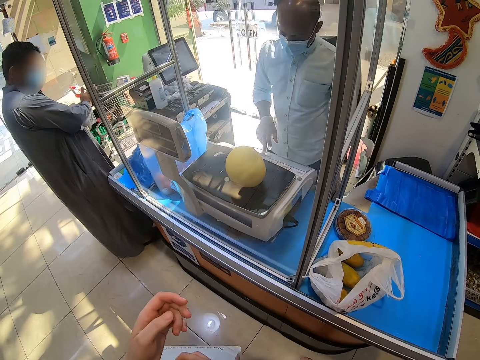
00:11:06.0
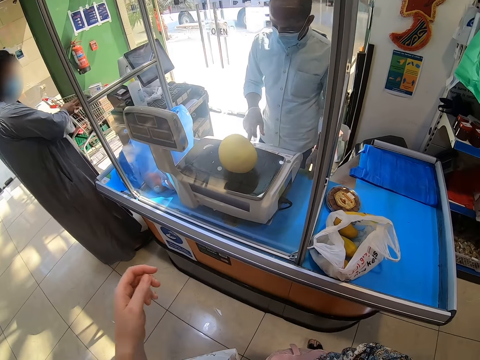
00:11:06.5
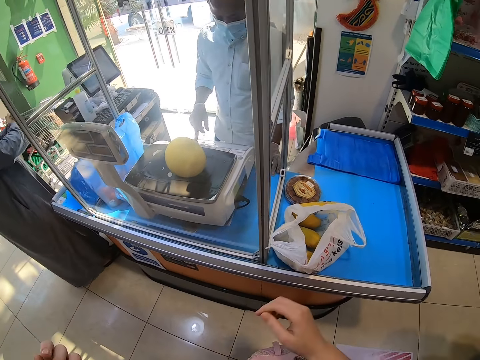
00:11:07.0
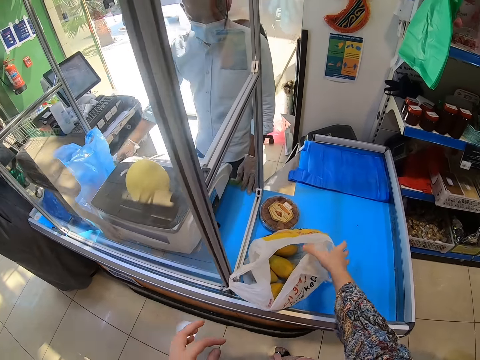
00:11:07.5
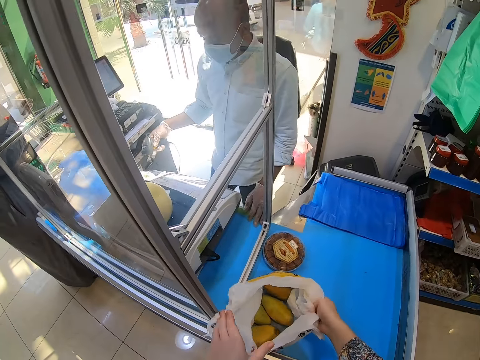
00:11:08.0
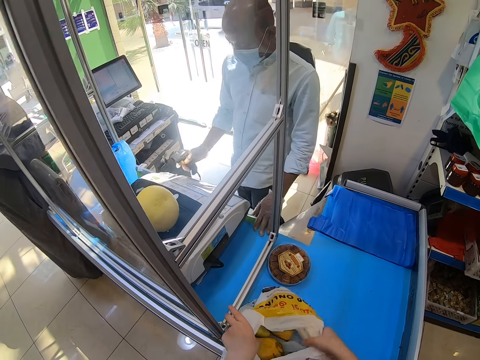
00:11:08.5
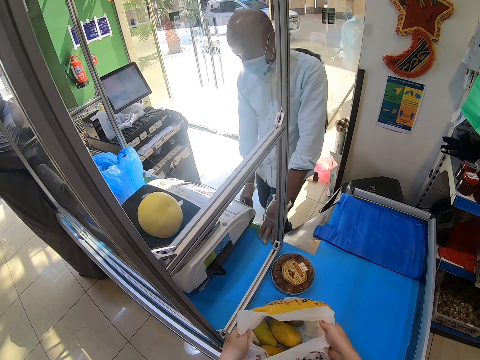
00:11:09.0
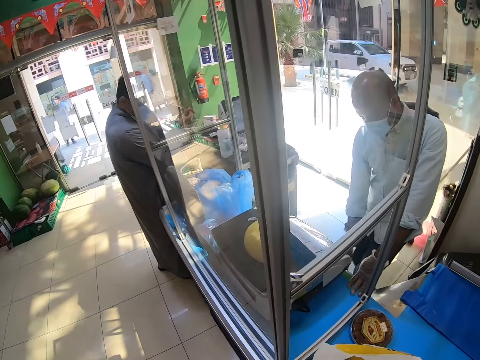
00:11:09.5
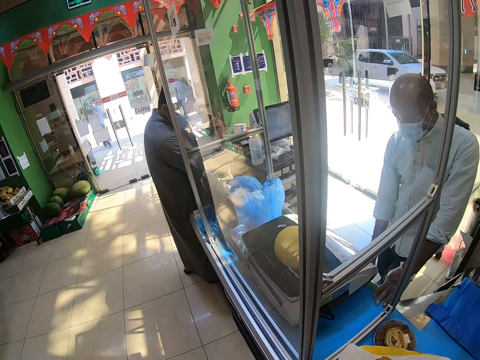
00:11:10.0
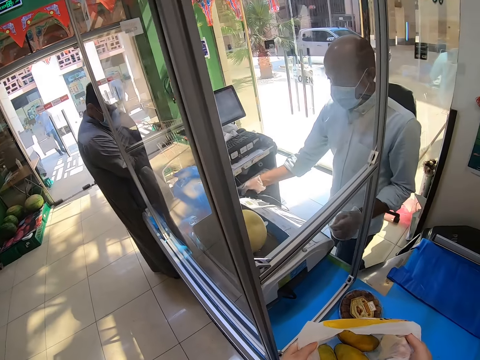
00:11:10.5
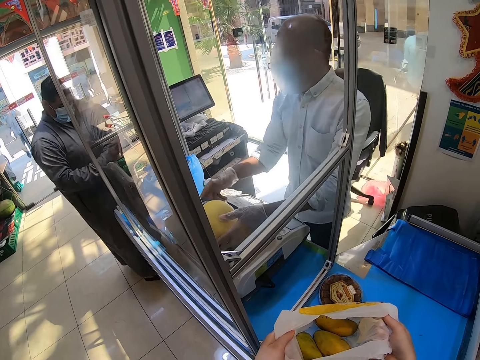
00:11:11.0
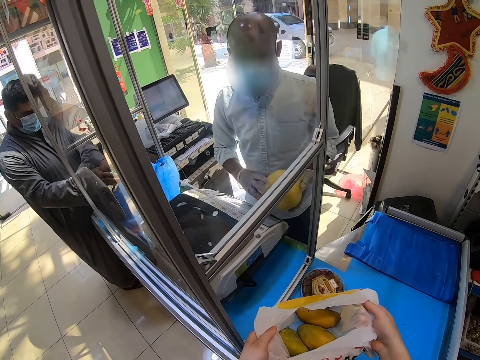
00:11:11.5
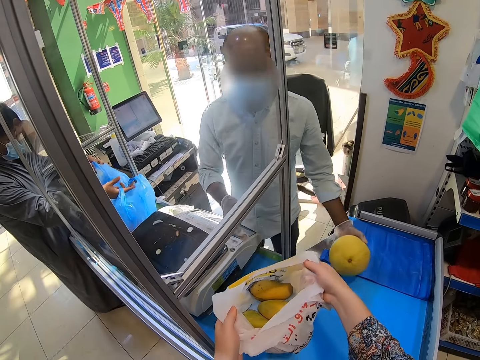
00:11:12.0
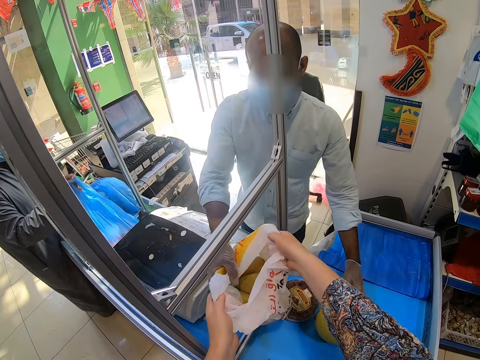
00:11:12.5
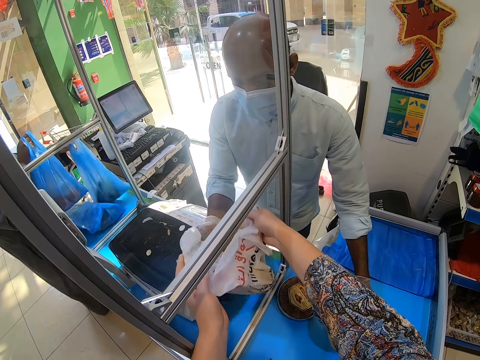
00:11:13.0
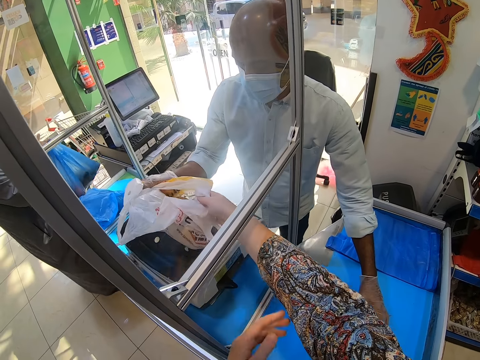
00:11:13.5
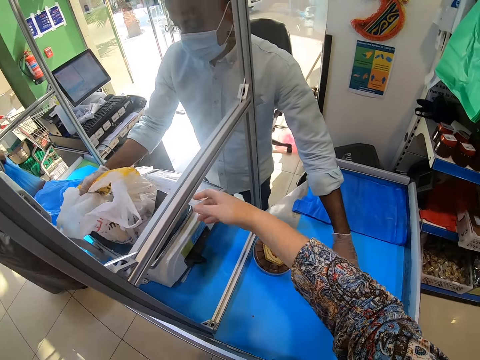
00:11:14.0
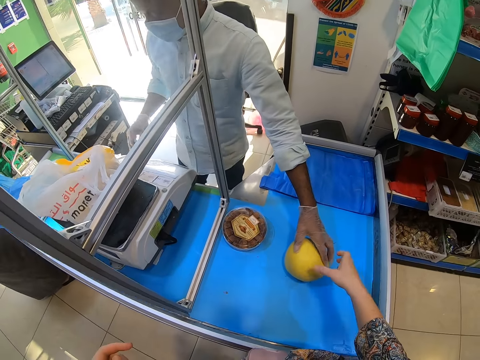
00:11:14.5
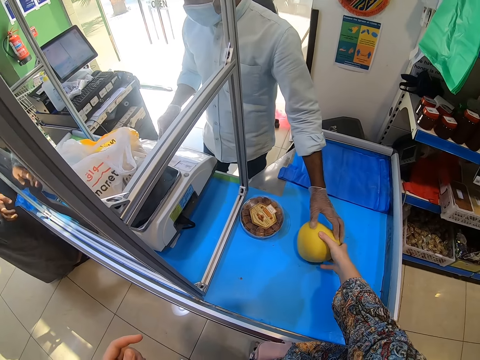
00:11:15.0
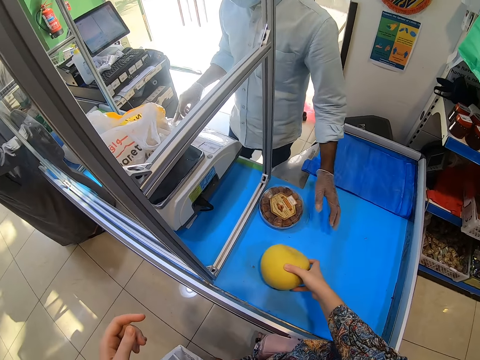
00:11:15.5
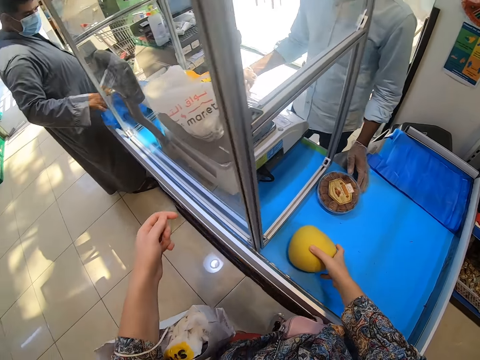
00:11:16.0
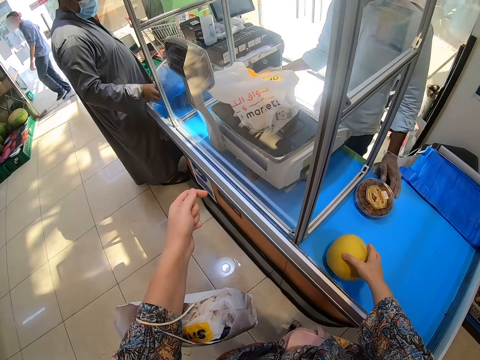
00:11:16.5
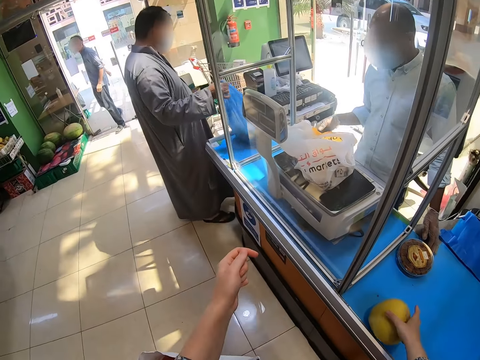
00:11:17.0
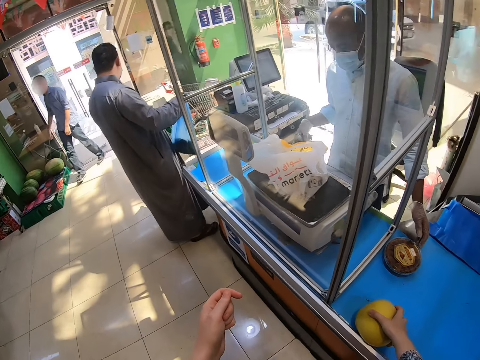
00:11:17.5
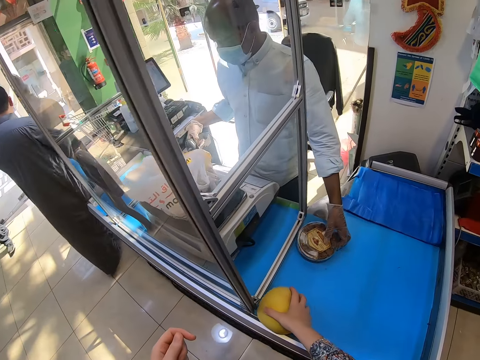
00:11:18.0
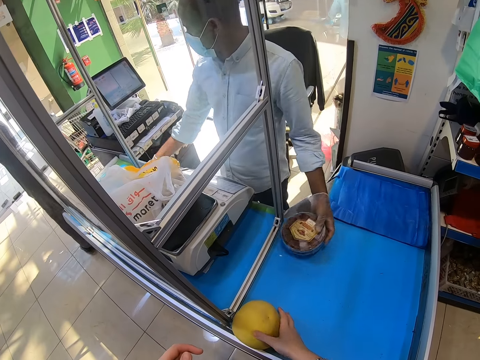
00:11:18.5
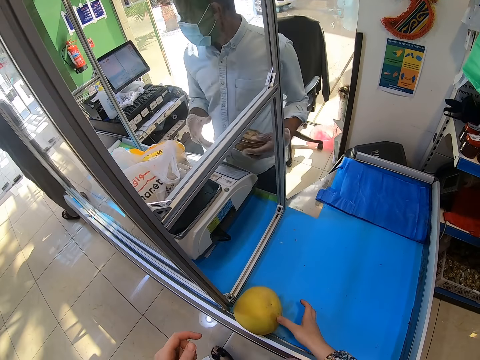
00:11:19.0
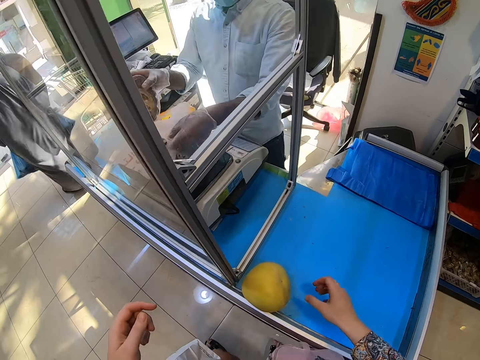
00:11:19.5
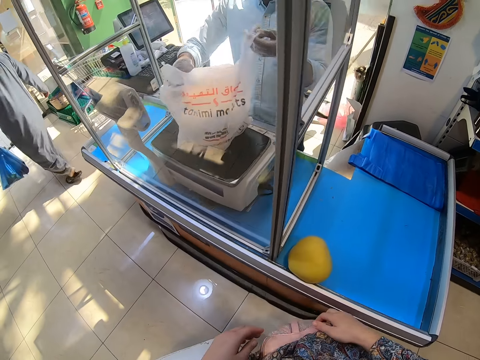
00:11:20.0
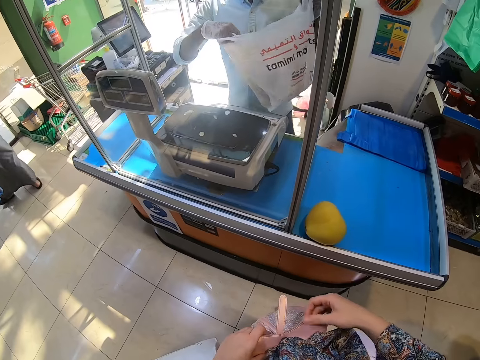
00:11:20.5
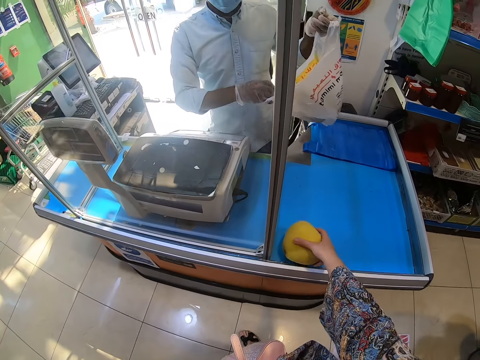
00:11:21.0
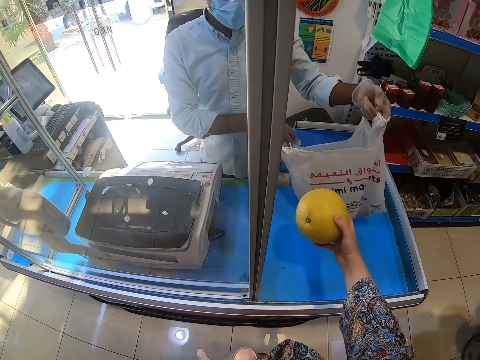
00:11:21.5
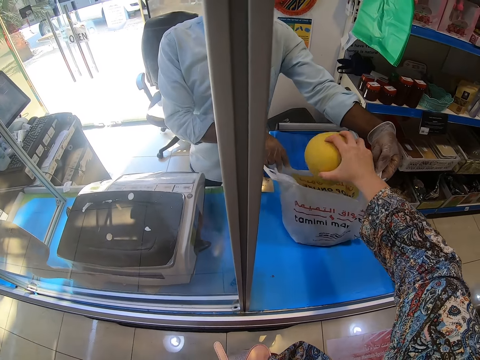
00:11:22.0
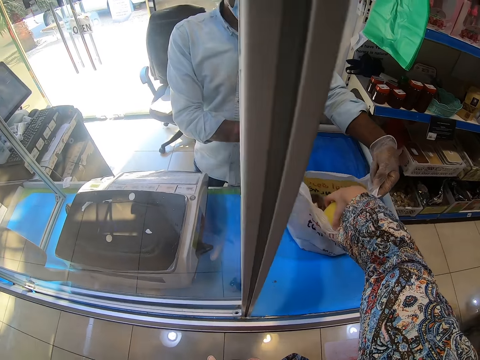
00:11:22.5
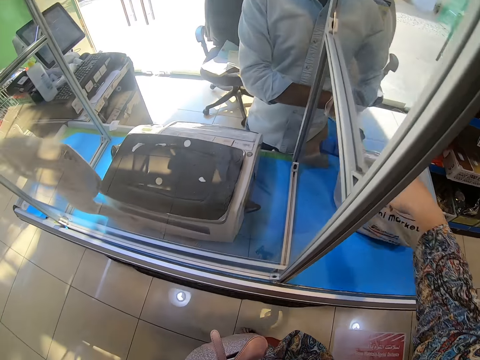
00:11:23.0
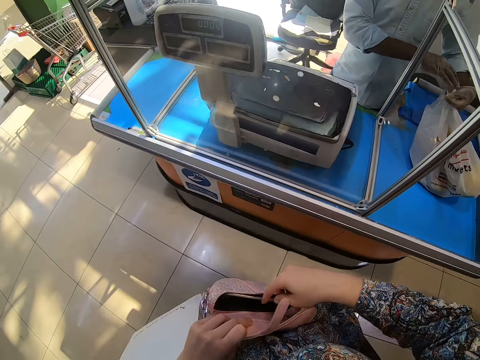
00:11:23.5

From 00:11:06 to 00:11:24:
A person scans the weight. The camera wearer moves the plastic bag or shopping bag on the counter. The person places the pears on the counter. The camera wearer hands the paper to the person. The person puts the fruit on the weighing scale, places the shopping bag on the weighing machine and presses the machine's buttons. The camera wearer takes the pears from the counter. The person scans the machine, picks up a tin from the counter, puts the tin in the plastic bag and places the shopping bag on the counter. The camera wearer places the pears inside the shopping bag.

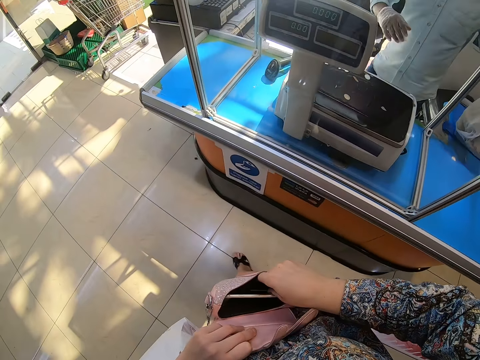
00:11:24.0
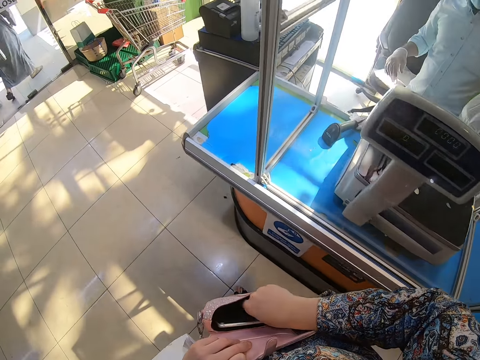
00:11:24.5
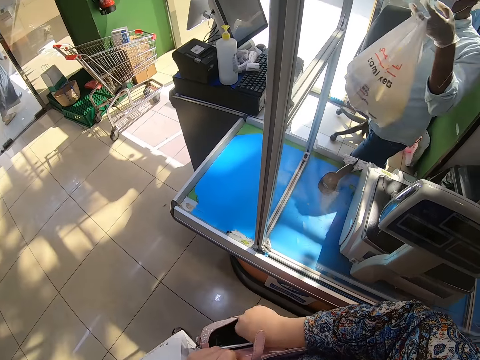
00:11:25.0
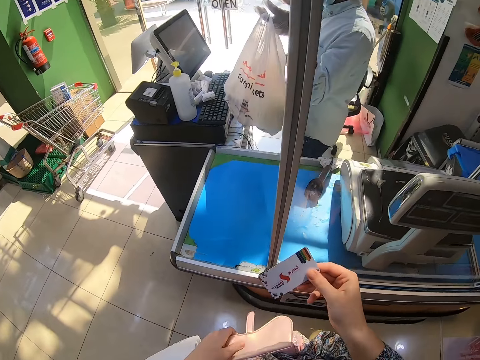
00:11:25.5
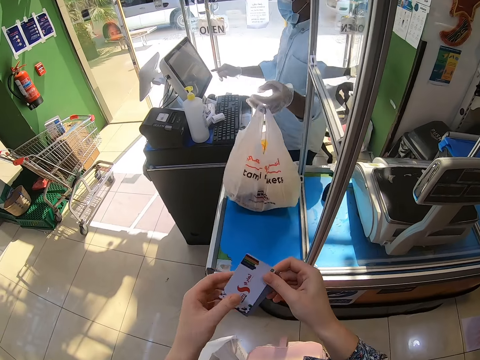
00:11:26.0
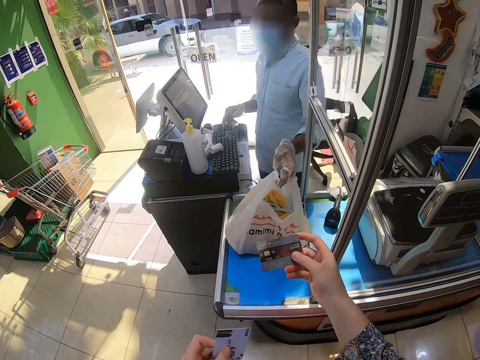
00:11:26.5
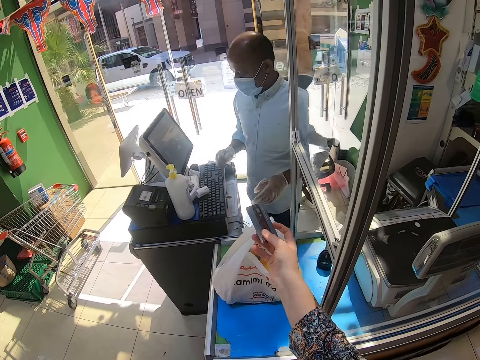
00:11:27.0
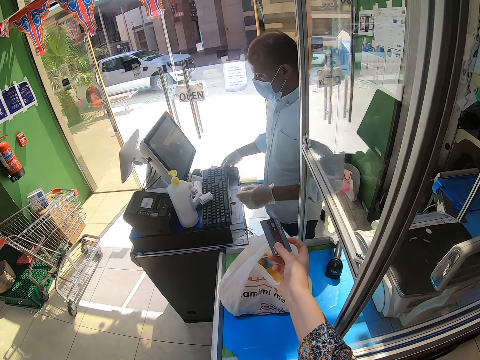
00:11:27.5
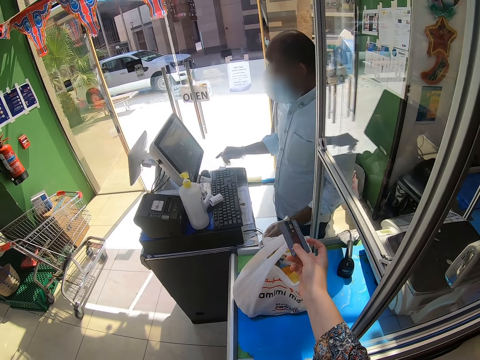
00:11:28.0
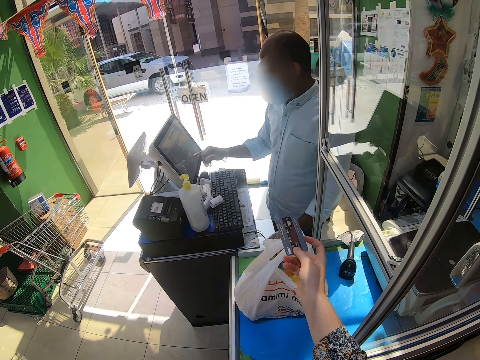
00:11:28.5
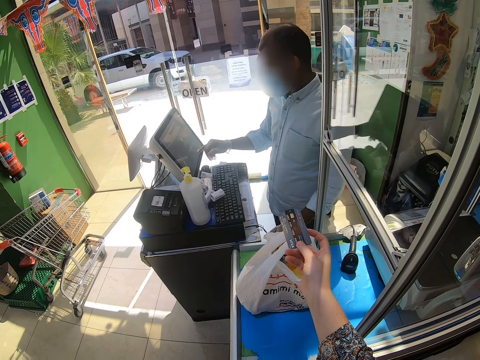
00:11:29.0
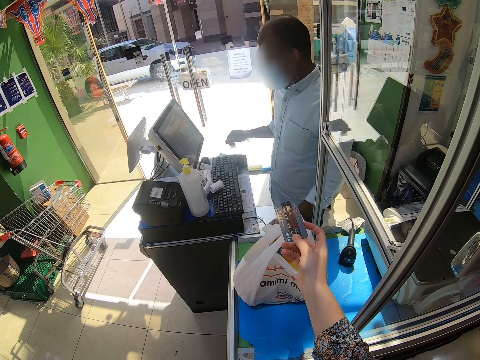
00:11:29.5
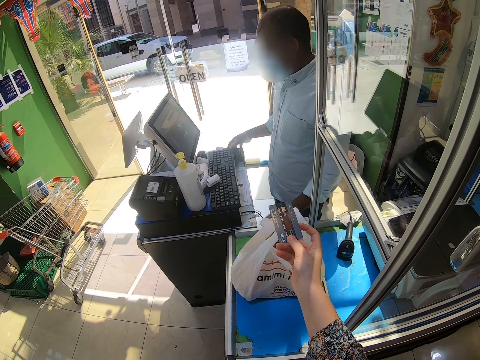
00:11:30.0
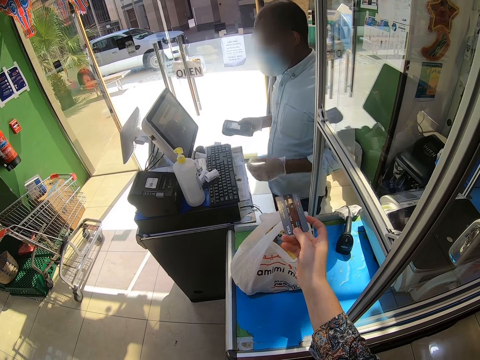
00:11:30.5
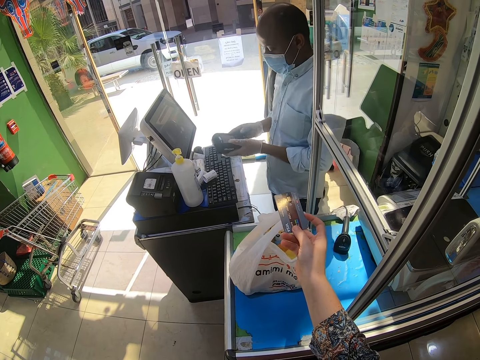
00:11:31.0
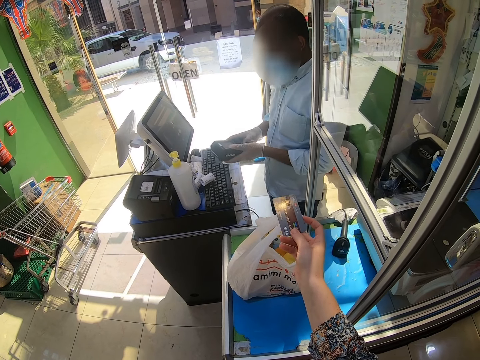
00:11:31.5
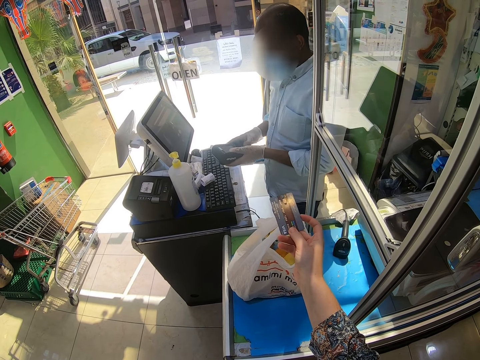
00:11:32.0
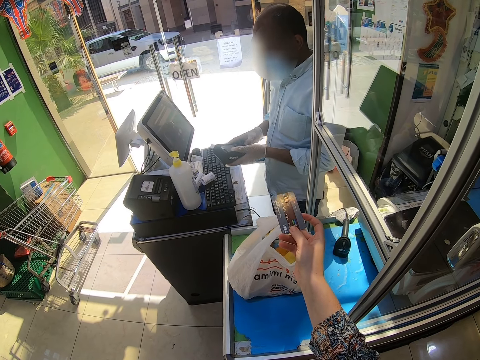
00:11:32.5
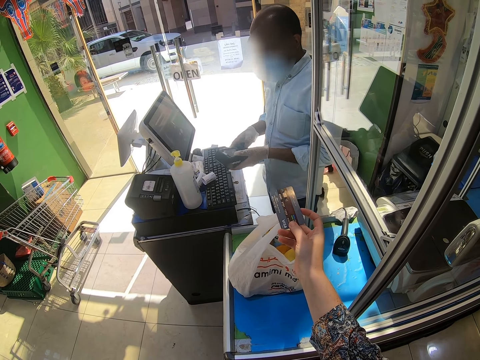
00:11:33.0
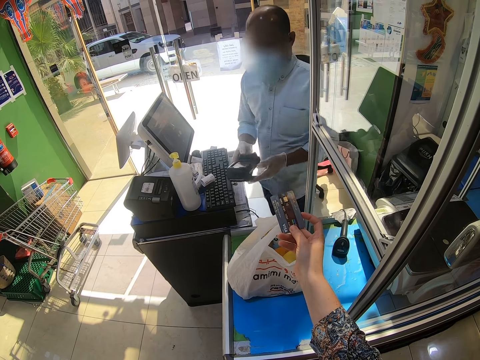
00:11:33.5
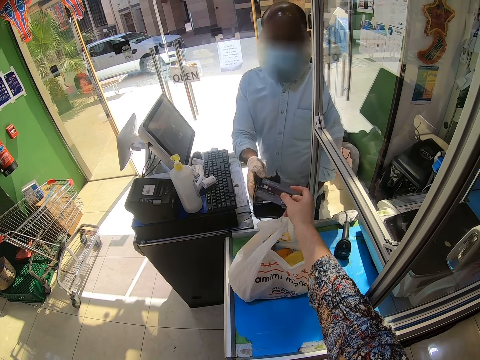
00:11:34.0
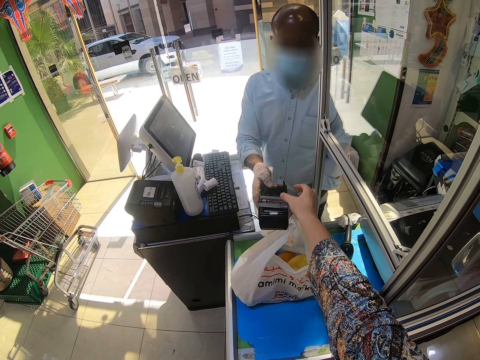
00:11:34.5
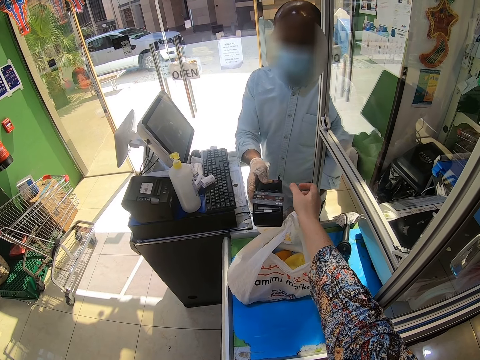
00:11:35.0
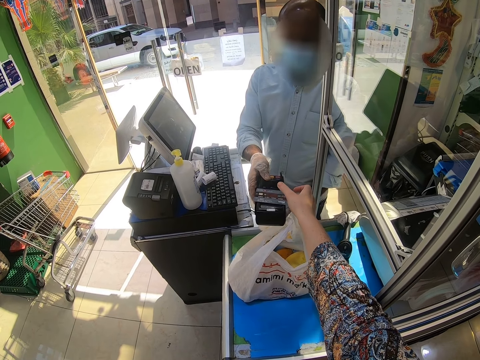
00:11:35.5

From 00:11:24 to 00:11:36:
The camera wearer picks up a card from the plastic bag or shopping bag. A person places the shopping bag on the counter. The camera wearer holds the card. The person operates the computer, operates the smart card machine and holds the smart card machine. The person gives the camera wearer the ATR machine. The camera wearer puts the card on the ATR machine.
